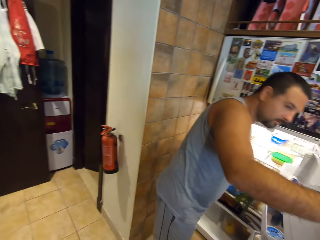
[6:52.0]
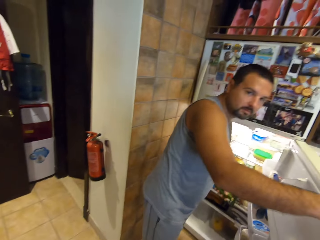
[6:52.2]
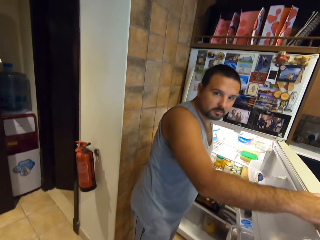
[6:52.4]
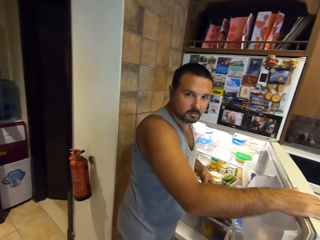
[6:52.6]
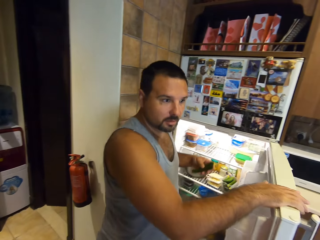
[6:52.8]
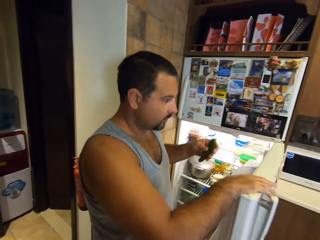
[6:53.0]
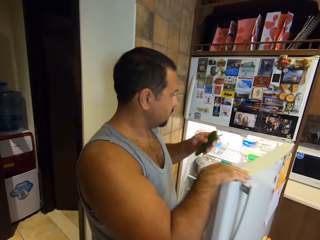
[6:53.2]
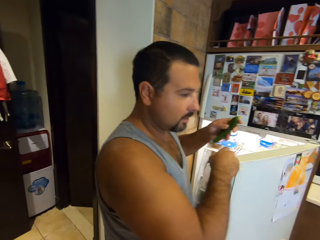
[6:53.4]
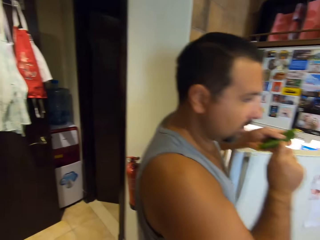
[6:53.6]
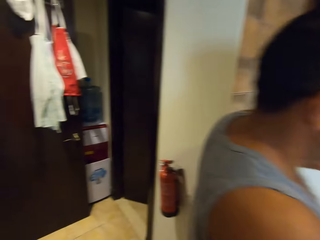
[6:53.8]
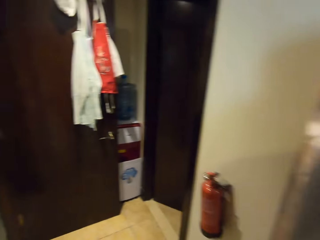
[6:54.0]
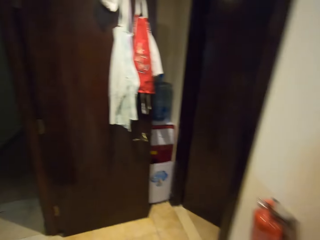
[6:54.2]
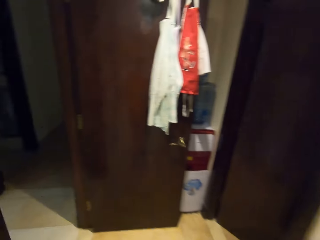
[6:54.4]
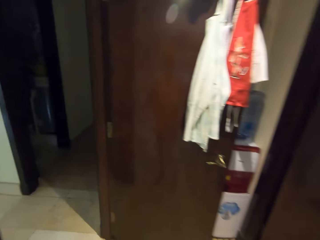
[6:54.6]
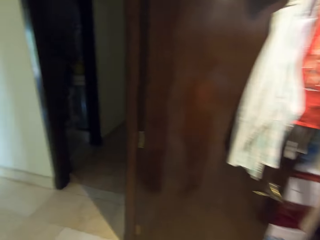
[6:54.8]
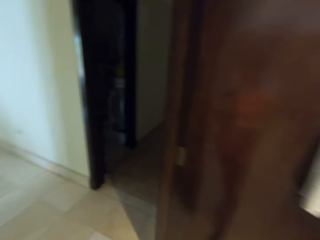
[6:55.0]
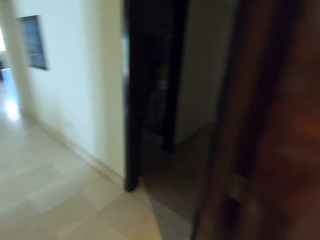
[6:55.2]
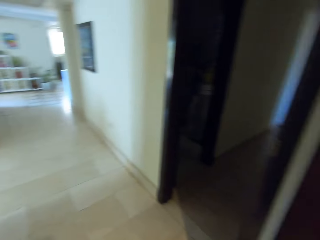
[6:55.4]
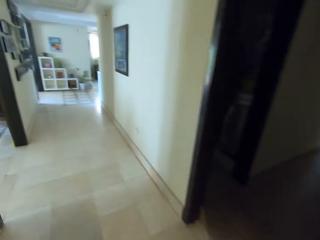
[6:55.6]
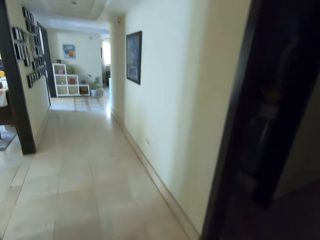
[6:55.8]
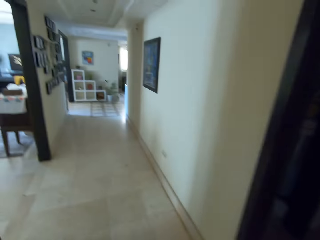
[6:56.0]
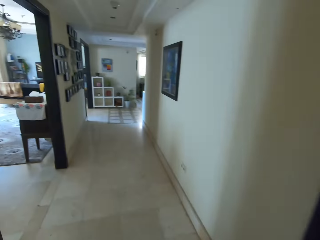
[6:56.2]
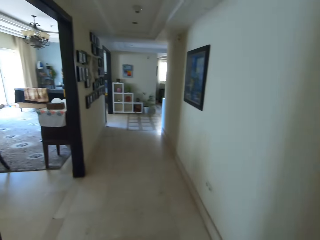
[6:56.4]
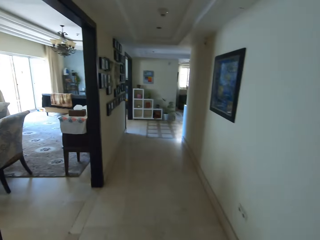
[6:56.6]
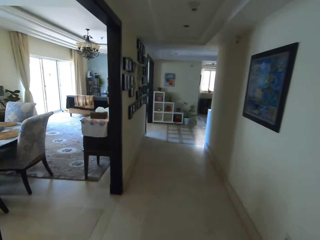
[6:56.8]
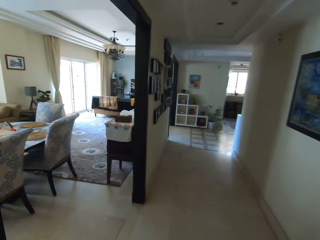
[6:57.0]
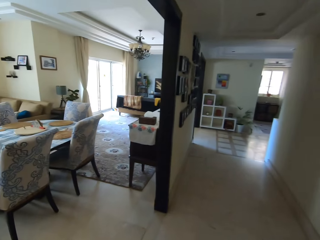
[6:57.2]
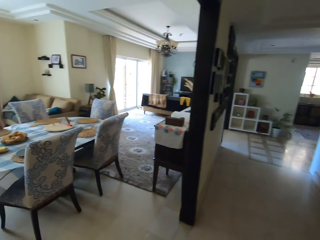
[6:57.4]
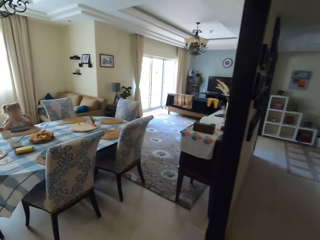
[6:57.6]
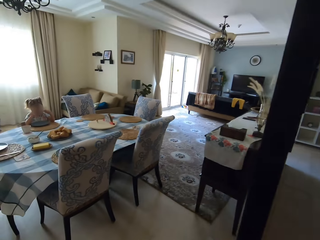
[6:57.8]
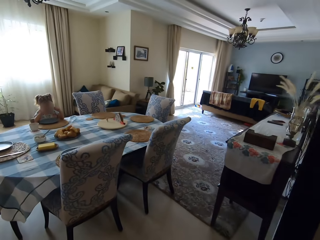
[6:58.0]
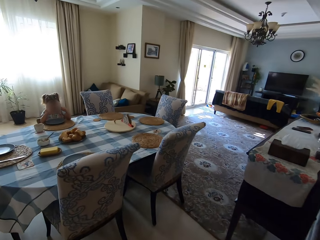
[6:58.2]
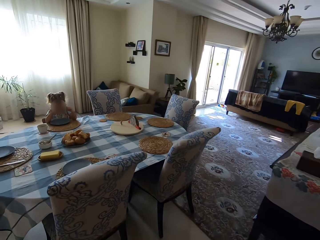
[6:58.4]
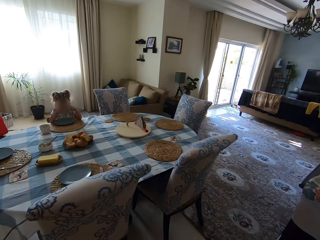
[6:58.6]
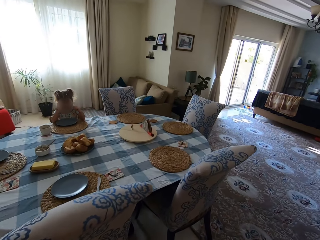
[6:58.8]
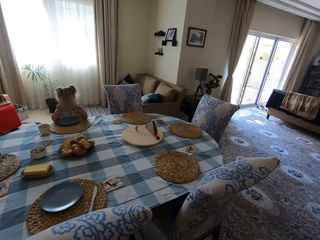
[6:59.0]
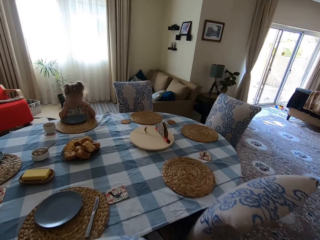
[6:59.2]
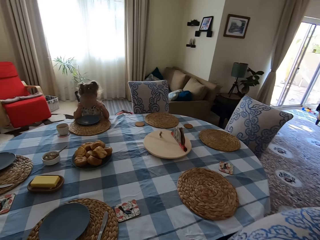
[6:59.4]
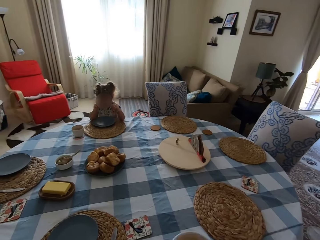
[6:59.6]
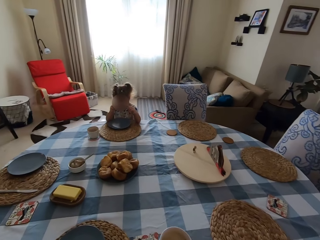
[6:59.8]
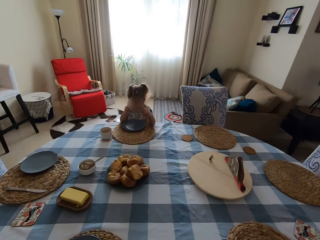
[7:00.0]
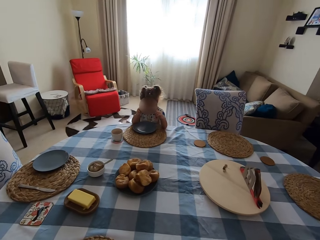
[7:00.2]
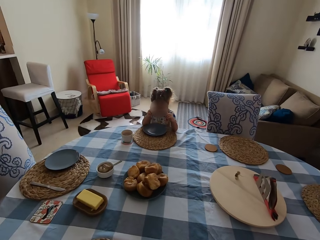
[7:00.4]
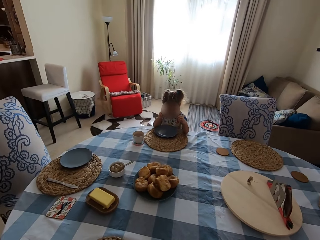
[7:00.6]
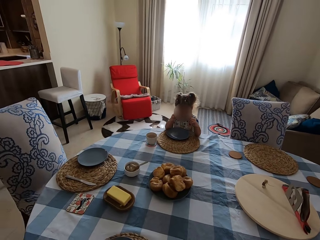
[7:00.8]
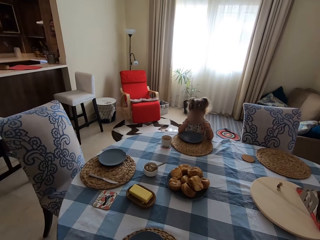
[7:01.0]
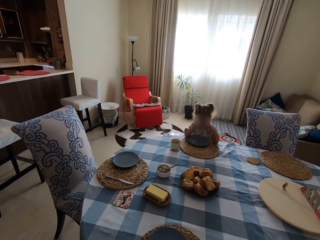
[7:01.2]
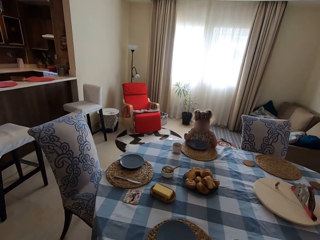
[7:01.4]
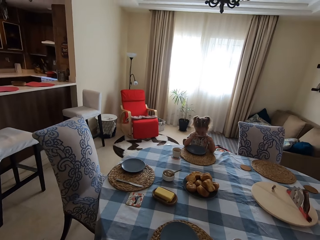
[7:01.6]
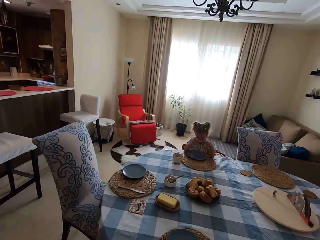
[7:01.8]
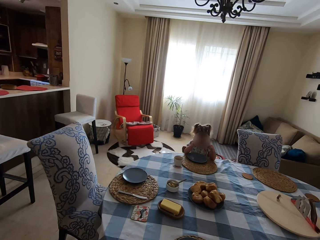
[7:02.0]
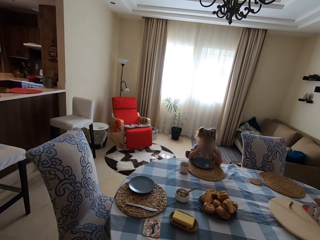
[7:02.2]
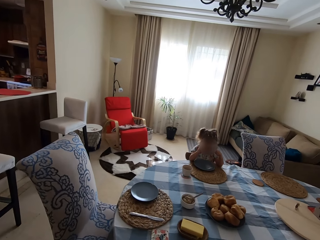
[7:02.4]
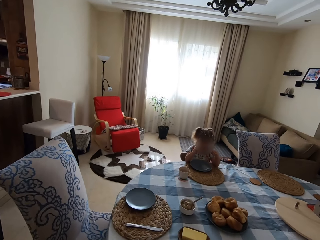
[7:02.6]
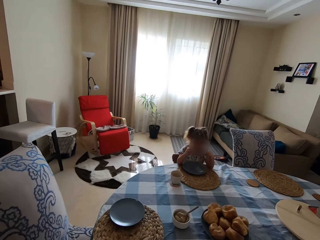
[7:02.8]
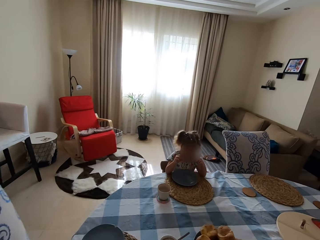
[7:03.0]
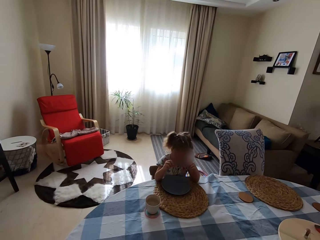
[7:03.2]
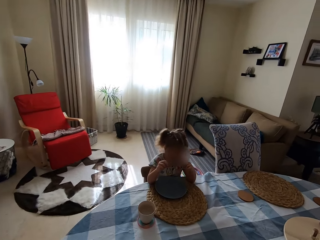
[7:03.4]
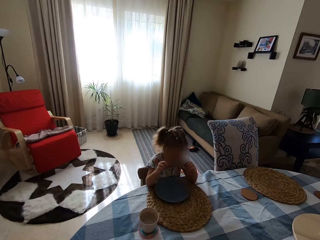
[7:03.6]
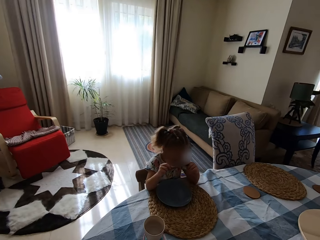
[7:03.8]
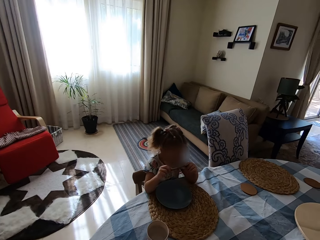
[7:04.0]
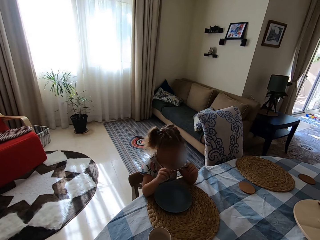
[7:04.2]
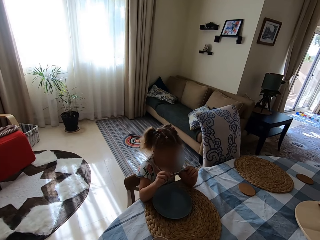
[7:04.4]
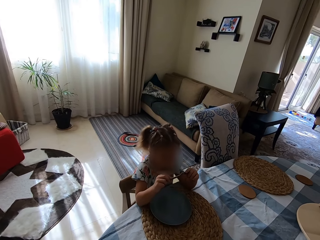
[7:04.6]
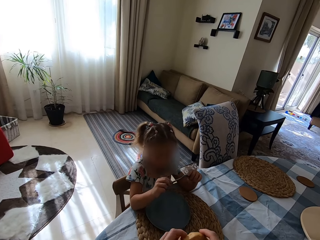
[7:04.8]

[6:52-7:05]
The camera wearer talks to a man. The man holds a cucumber in the hand and talks to the camera wearer. The camera wearer walks around. The man closes the fridge. The camera wearer does something. They talk to a child. They pick up the cake. They walk.

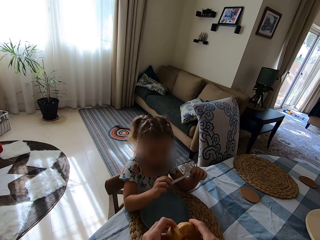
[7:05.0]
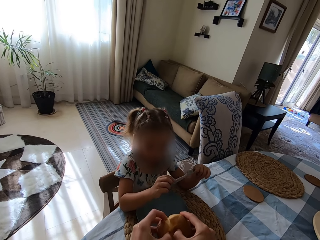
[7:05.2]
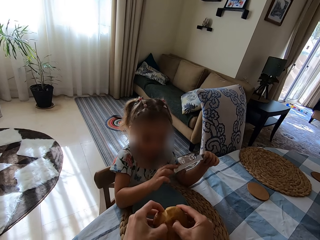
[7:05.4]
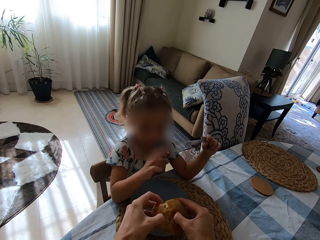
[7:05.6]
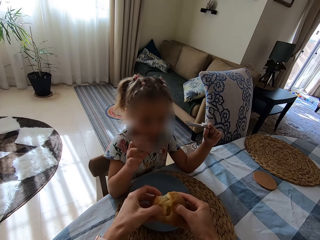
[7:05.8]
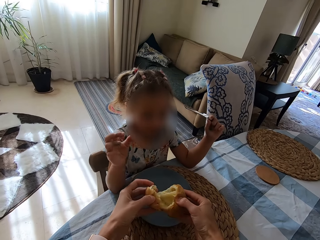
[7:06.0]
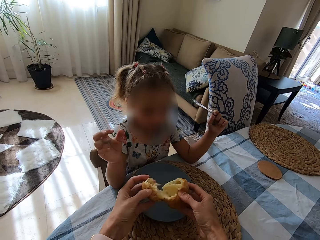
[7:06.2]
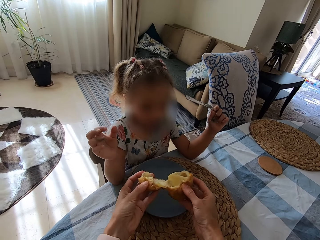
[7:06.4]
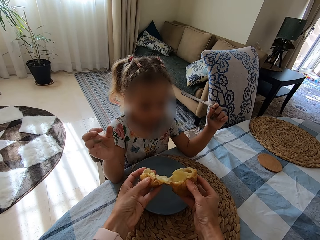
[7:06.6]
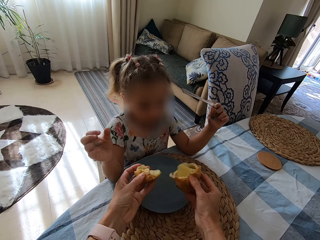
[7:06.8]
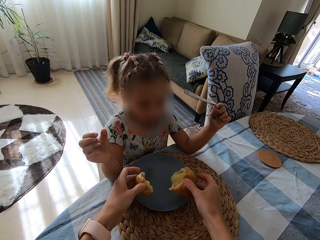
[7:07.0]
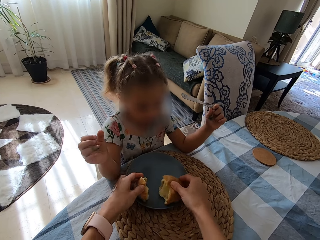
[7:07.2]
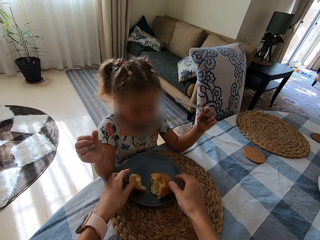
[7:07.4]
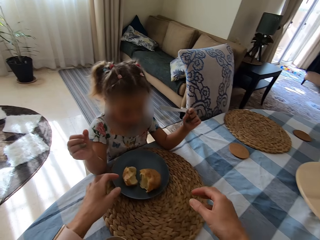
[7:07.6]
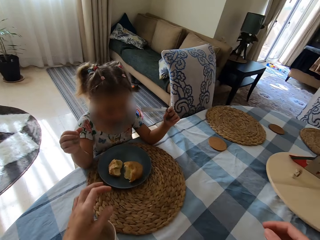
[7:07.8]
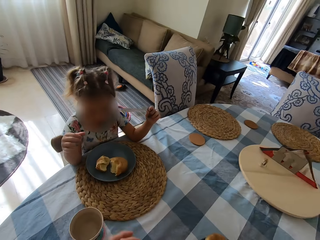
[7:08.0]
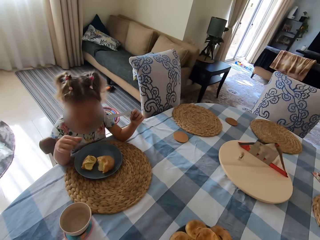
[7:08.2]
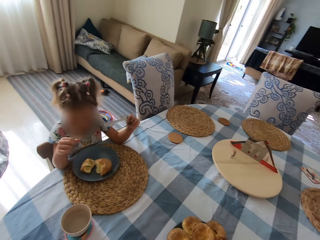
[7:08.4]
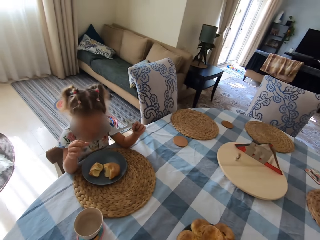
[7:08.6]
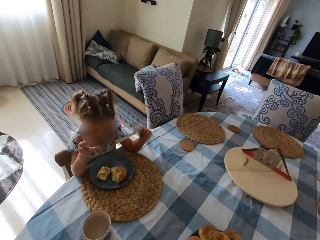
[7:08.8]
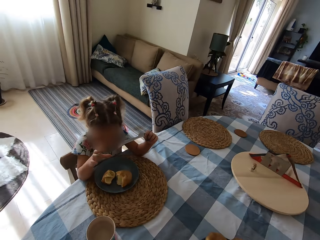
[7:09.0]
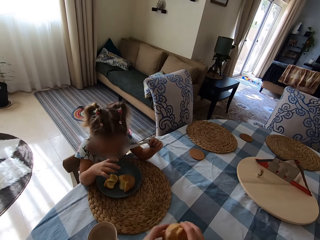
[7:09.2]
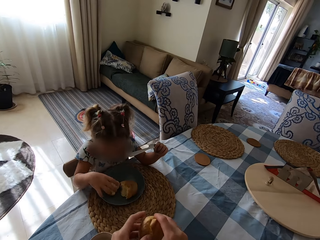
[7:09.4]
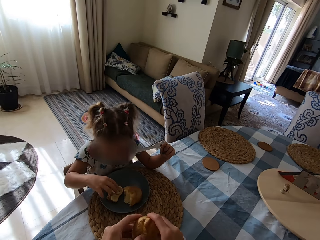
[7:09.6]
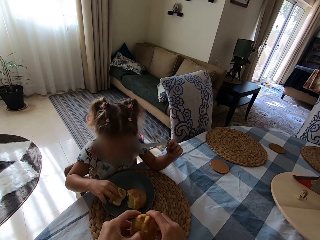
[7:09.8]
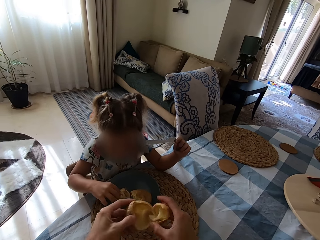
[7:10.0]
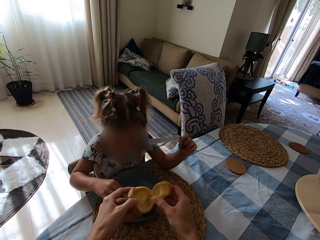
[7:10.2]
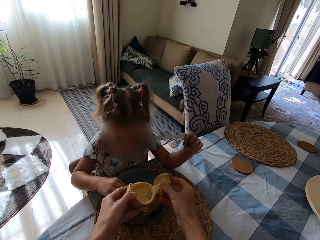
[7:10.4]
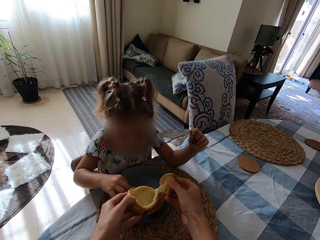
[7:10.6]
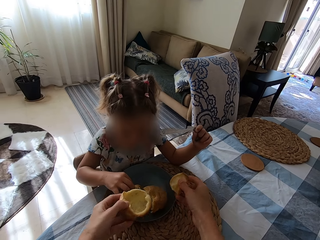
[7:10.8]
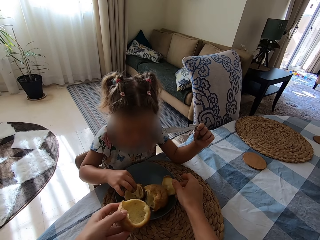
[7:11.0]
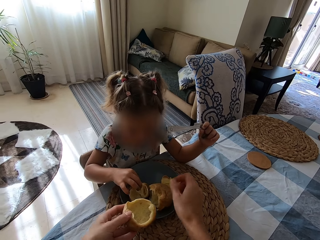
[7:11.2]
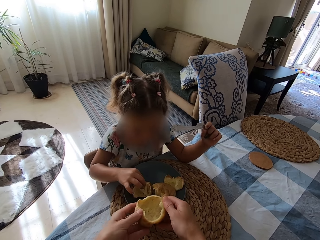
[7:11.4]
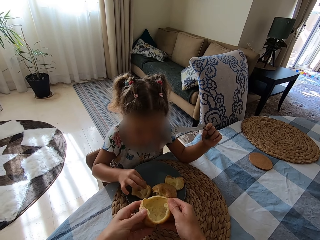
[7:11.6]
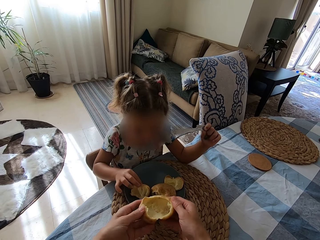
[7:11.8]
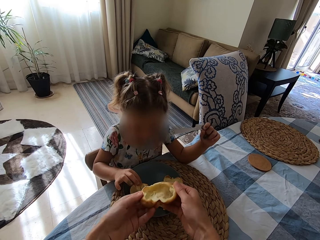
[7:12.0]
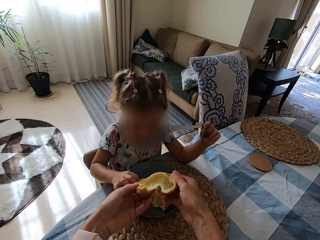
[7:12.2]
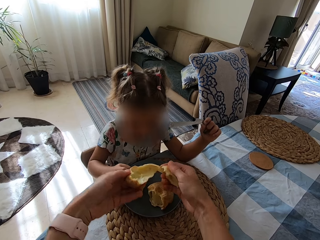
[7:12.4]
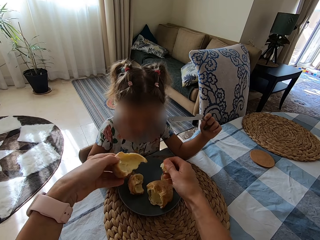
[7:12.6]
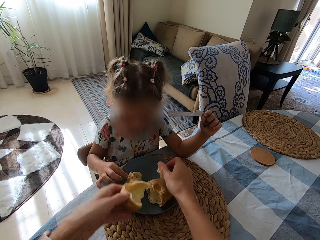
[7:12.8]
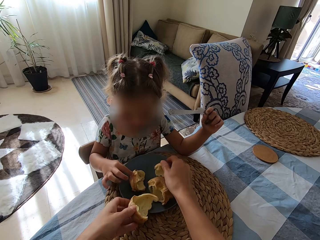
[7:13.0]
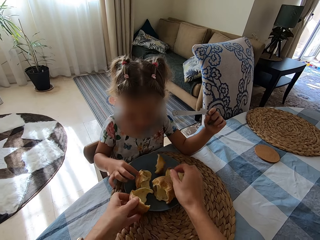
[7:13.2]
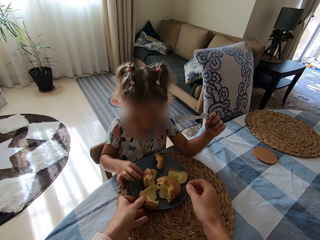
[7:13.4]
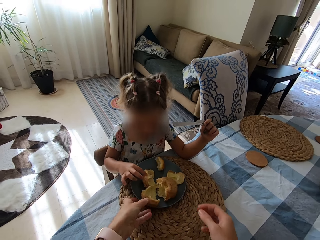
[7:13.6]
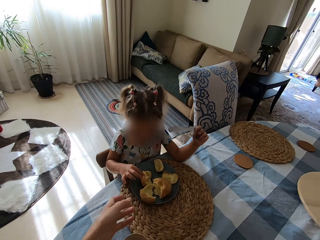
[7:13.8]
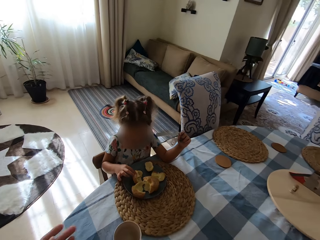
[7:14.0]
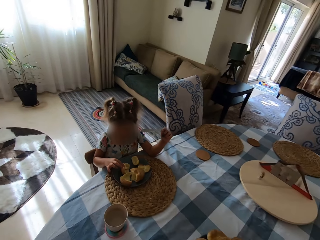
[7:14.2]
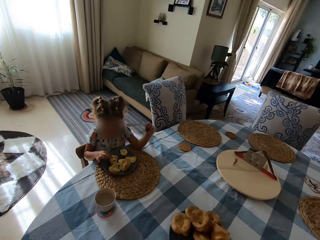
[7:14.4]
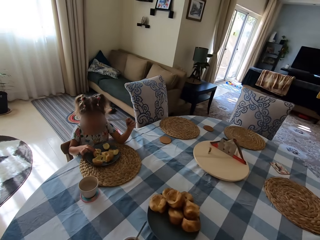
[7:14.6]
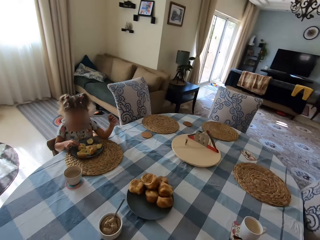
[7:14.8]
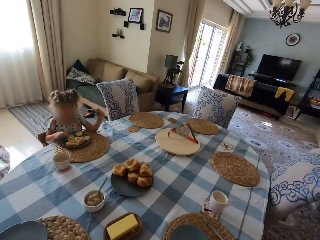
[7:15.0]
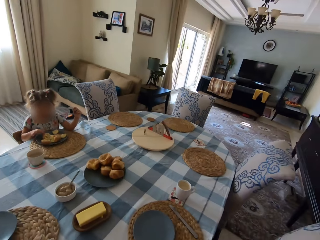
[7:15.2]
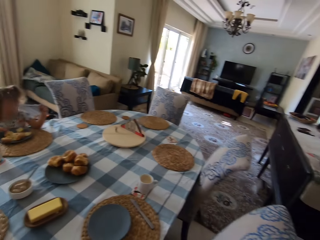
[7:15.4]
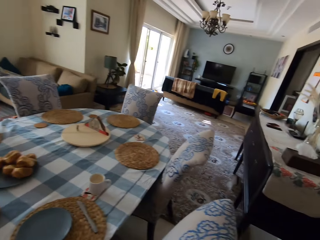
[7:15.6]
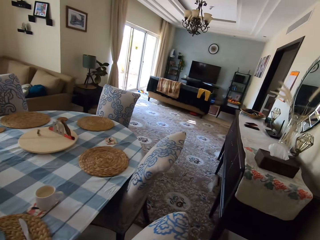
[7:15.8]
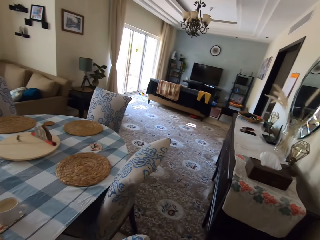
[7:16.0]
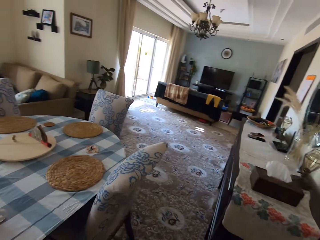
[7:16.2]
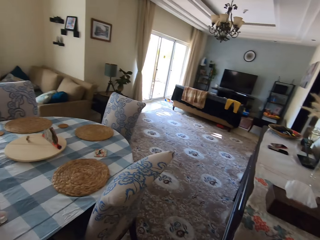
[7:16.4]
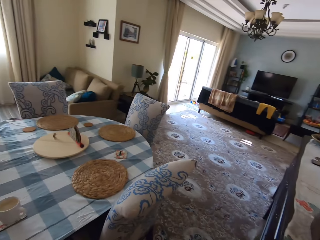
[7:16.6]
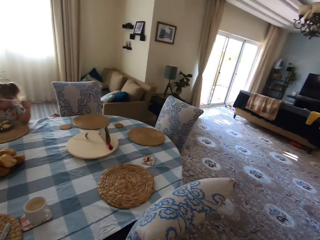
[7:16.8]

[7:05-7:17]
The camera wearer cuts the cake or Yorkshire pudding. They put the cake on the plate. They pick up the cake. They cut the cake. They put the cake on the plate. They talk to a child. They cut the cake. The child talks to the camera wearer. The camera wearer puts the cakes on the plate. They talk to the child. They step forward.
